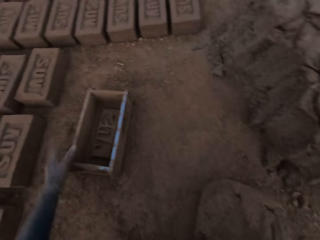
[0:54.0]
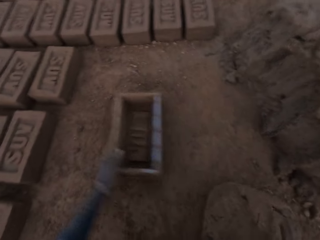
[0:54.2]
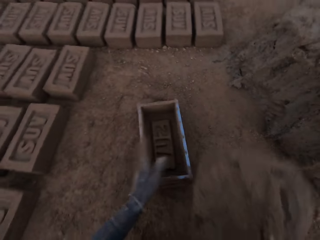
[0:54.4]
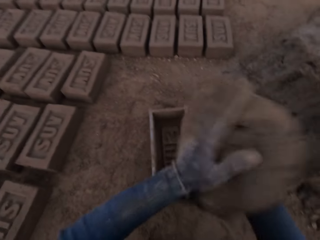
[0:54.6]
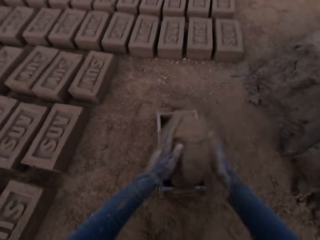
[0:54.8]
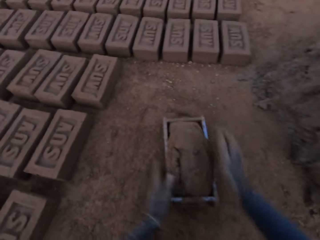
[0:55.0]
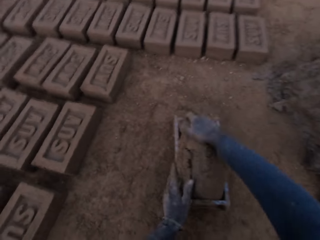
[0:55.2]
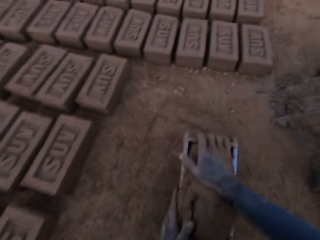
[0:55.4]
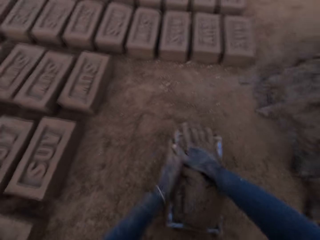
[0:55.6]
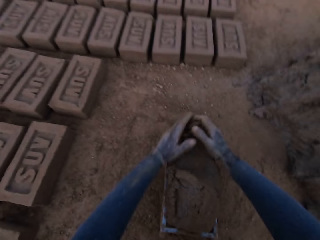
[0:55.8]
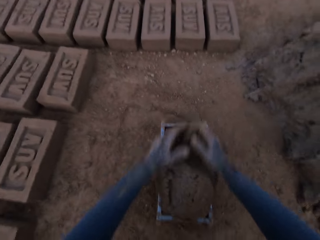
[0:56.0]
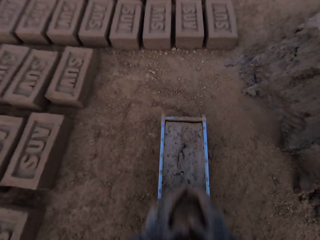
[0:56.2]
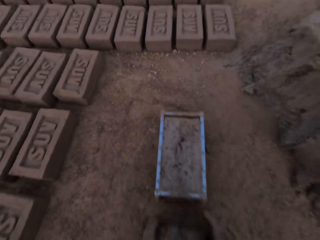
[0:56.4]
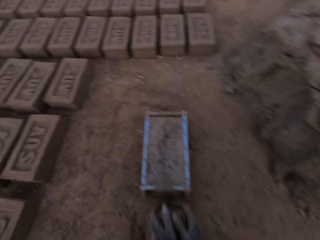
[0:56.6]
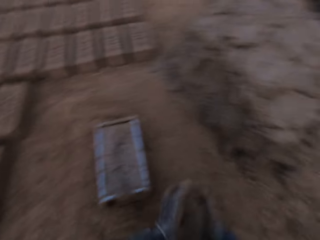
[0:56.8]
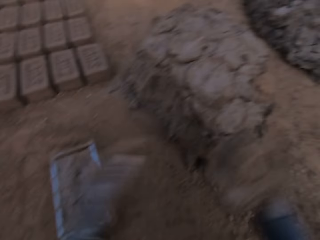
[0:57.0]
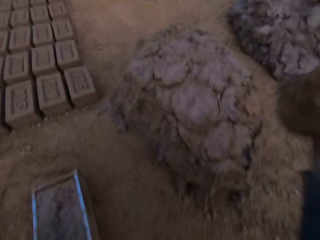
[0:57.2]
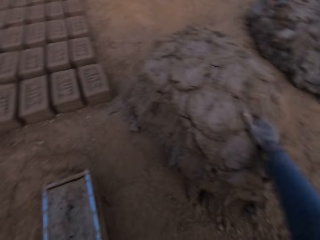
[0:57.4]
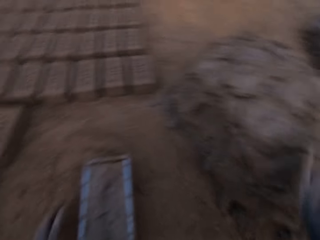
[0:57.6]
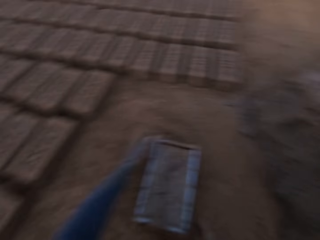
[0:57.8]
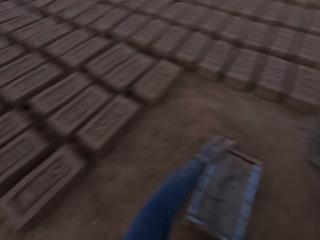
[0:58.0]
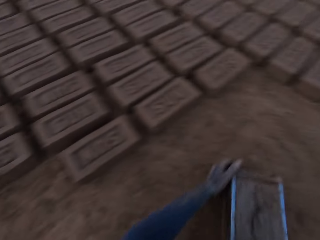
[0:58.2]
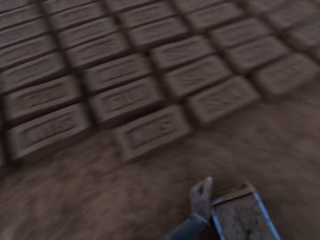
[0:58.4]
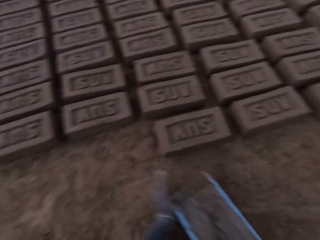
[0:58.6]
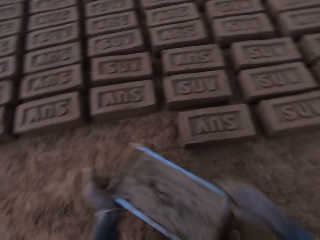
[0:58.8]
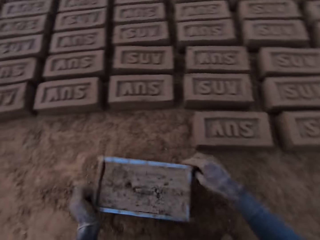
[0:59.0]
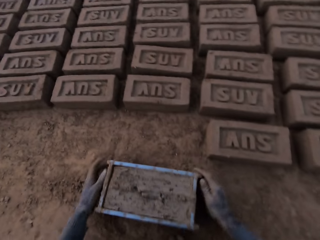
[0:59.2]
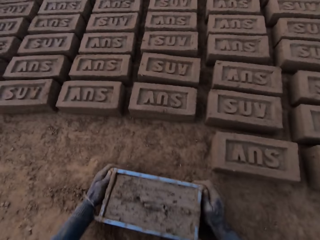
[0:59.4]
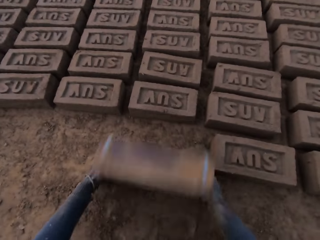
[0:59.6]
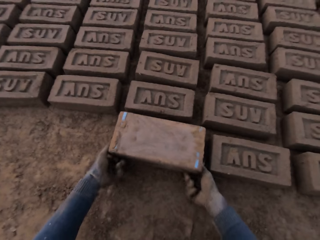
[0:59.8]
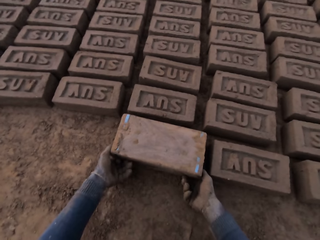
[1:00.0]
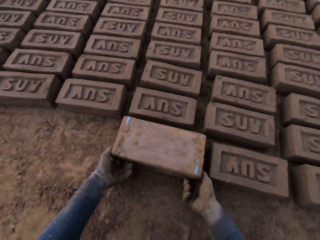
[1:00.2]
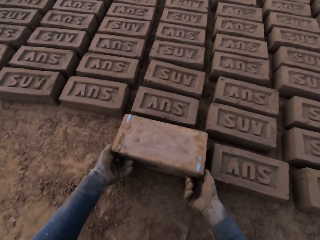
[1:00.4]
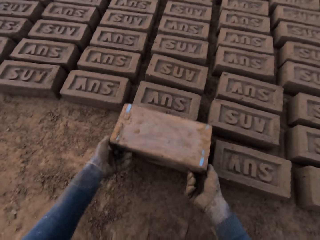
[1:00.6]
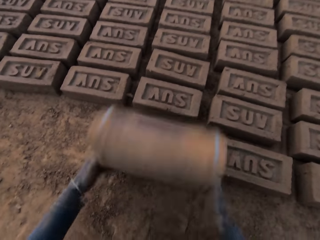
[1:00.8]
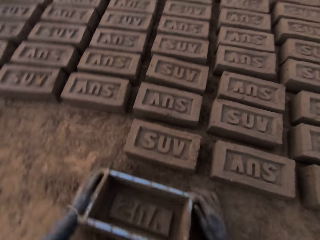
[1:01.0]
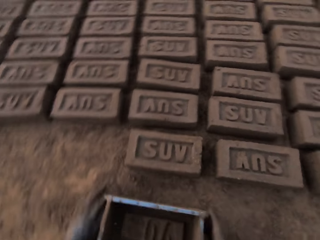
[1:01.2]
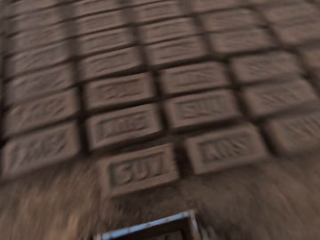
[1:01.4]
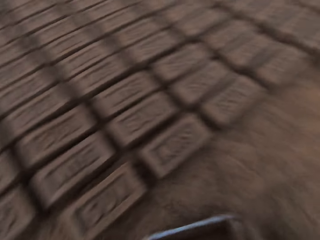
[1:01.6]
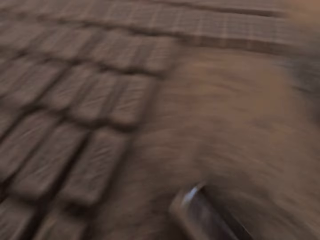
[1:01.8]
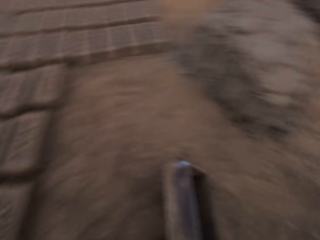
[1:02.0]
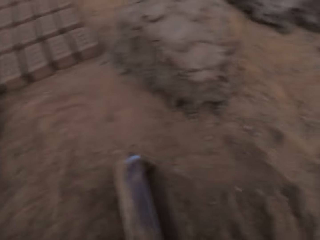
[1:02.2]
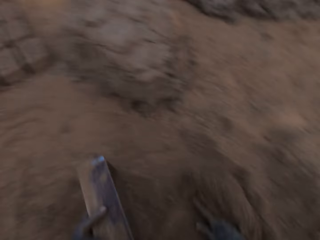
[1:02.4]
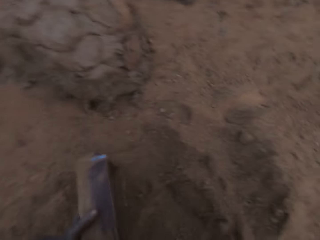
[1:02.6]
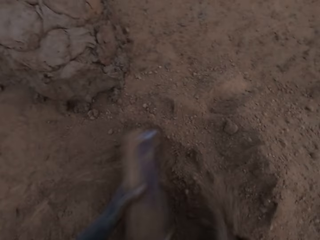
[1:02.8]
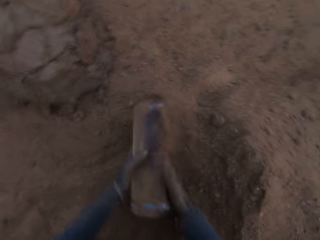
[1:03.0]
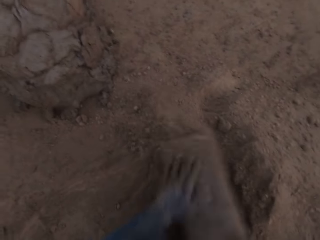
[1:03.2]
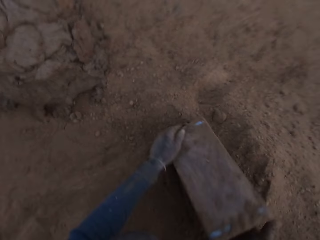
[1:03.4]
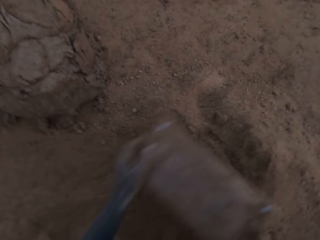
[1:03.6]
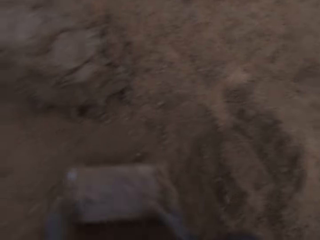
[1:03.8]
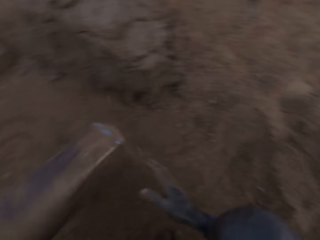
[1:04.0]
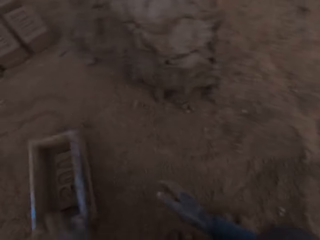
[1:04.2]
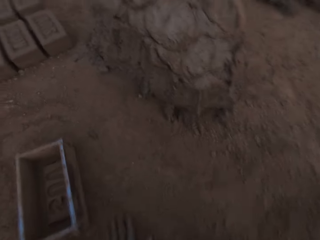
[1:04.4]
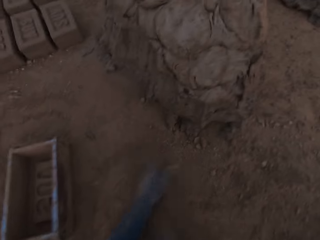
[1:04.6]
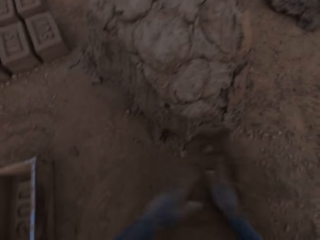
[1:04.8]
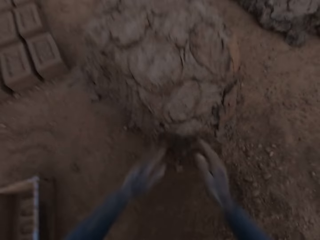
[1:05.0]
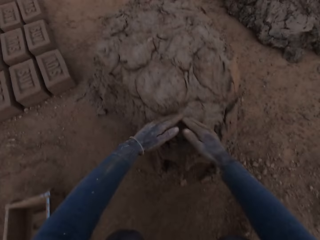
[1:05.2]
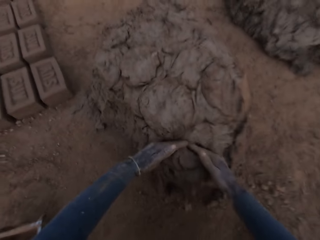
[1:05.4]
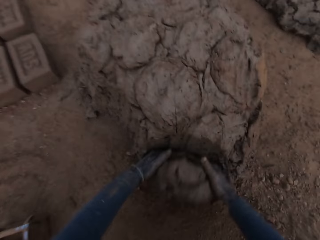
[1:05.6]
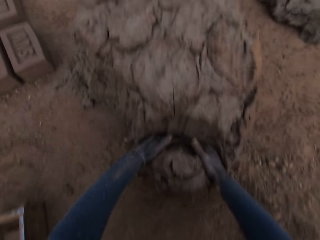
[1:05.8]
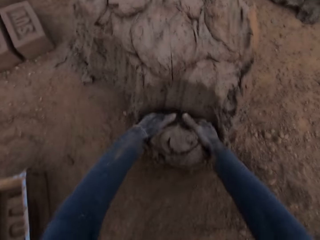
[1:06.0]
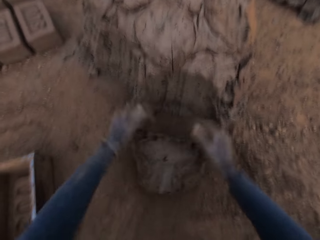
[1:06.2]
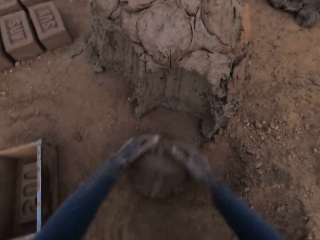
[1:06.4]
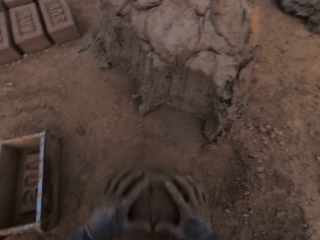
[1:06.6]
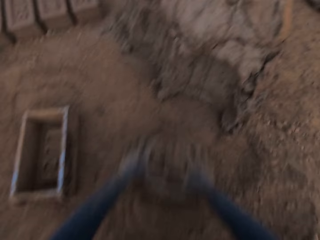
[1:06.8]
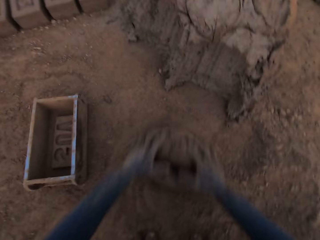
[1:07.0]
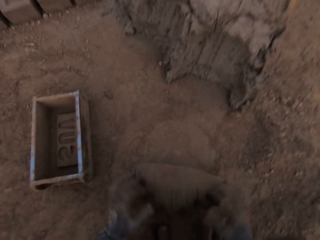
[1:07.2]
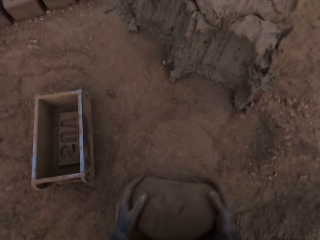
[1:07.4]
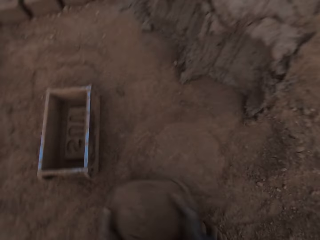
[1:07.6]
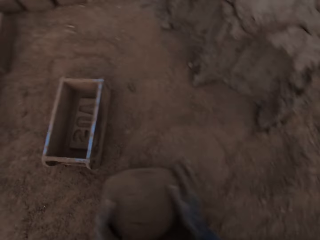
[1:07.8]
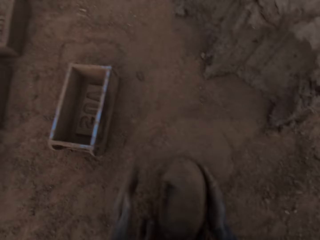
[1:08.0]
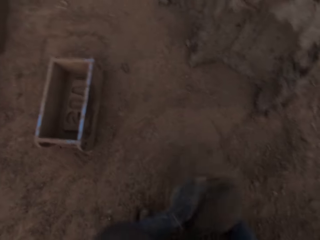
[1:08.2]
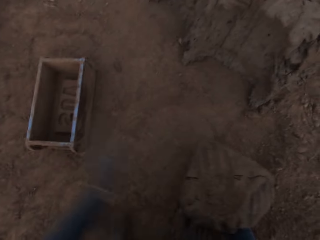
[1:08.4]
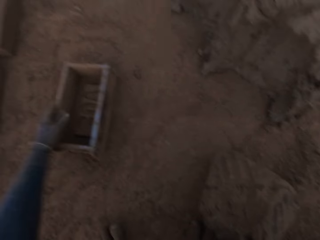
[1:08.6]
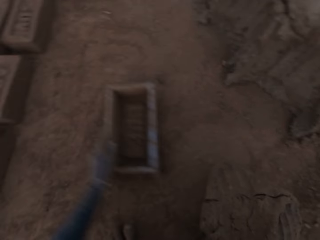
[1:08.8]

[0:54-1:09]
The camera wearer adjusts the brick mold with his left hand. He loads the brick mold with the mortar. He scrapes mortar on the brick mold with his hands. He drops the mortar in his right hand on the heap of mortar. He moves the brick mold closer to the aligned bricks on the ground. He holds the brick mold. He puts the brick mold on the ground. He flips the brick mold upside down. He removes the brick mold from the brick. He lowers the brick mold on the ground. He moves with the brick mold in his hand towards the heap of mortar. He slides sand into the brick mold with his right hand. He pours the sand out of the brick mold. He flips the brick mold open on the ground. He slides his hands on the ground. He cuts out a piece of mortar from the heap of mortar with his hands. He molds the mortar with his hands on the ground.

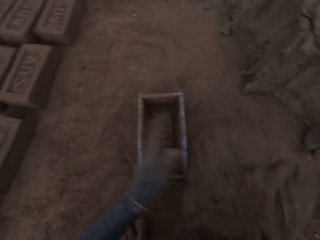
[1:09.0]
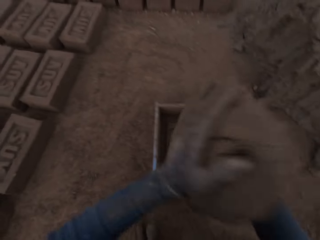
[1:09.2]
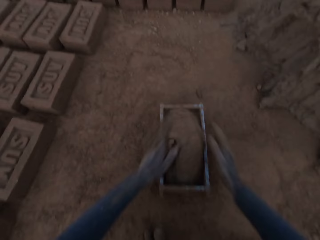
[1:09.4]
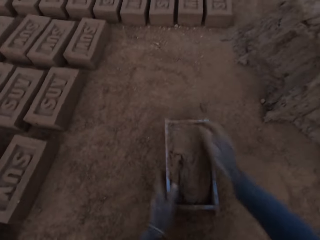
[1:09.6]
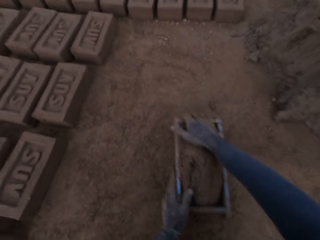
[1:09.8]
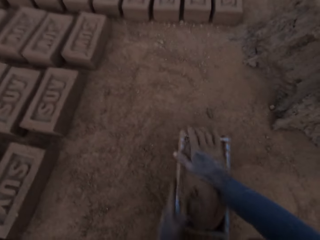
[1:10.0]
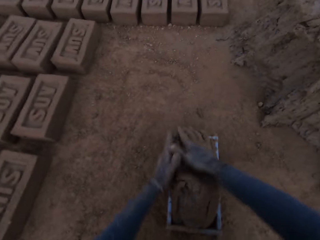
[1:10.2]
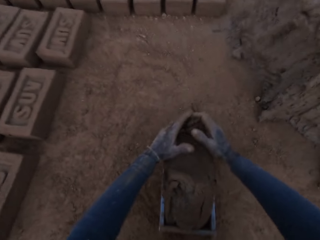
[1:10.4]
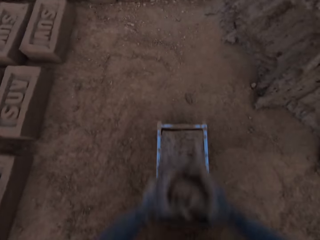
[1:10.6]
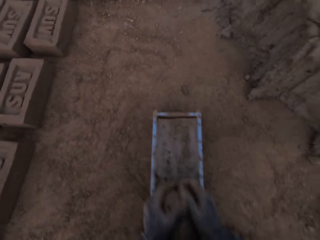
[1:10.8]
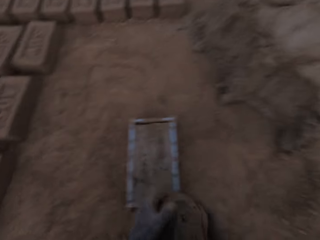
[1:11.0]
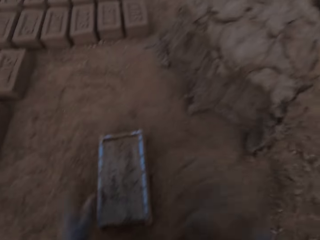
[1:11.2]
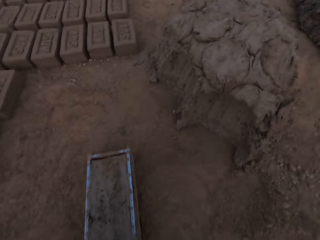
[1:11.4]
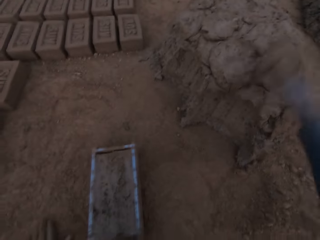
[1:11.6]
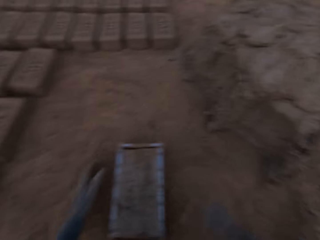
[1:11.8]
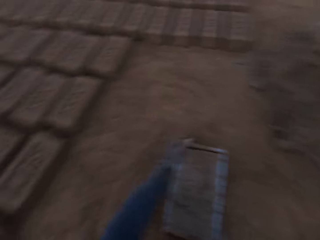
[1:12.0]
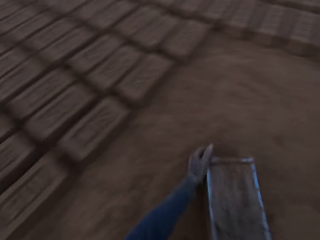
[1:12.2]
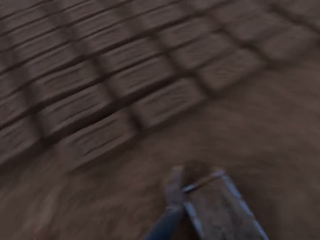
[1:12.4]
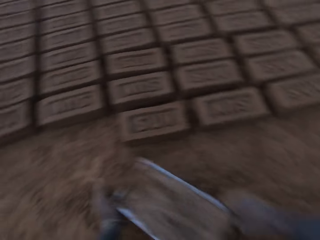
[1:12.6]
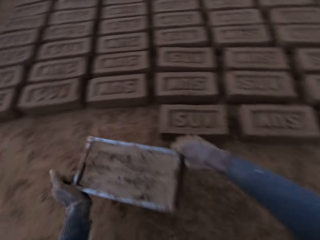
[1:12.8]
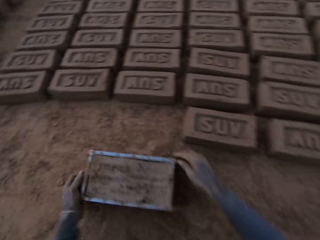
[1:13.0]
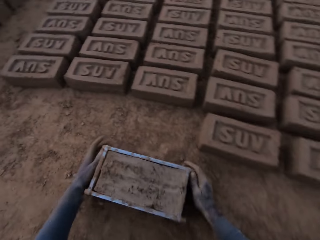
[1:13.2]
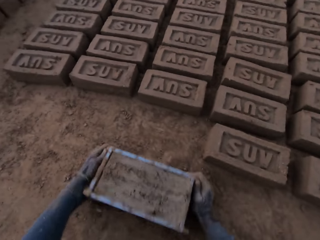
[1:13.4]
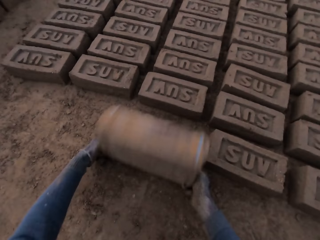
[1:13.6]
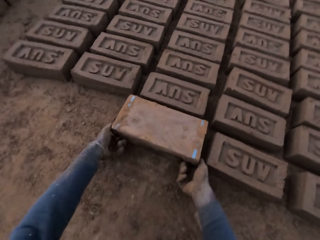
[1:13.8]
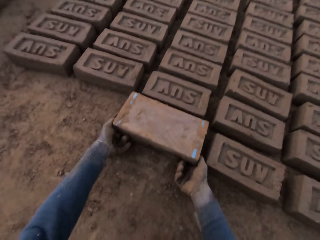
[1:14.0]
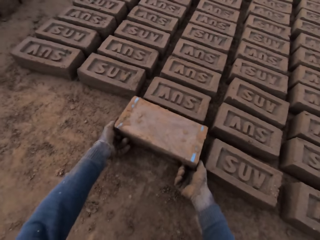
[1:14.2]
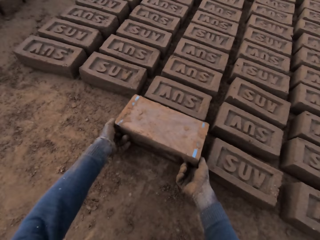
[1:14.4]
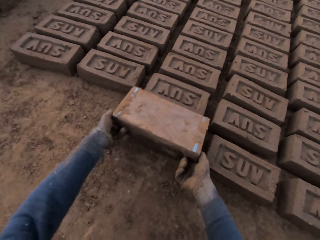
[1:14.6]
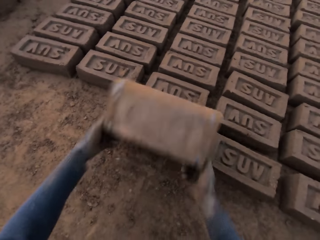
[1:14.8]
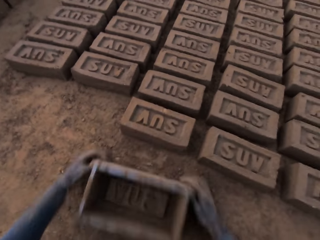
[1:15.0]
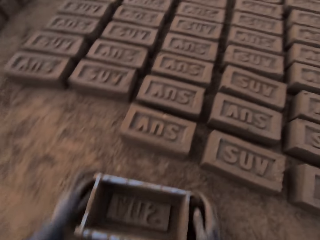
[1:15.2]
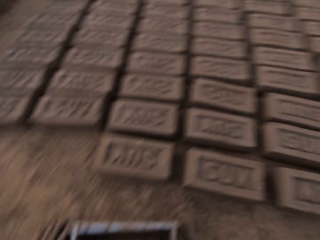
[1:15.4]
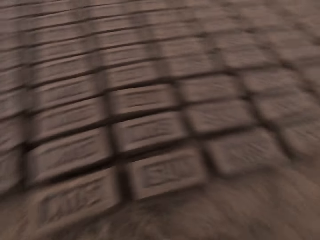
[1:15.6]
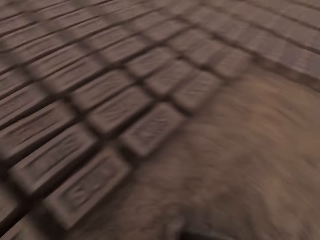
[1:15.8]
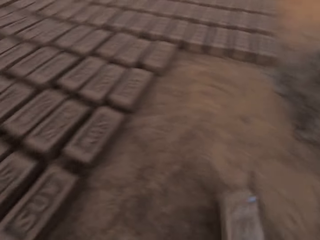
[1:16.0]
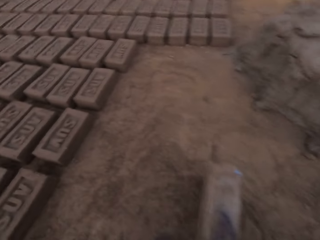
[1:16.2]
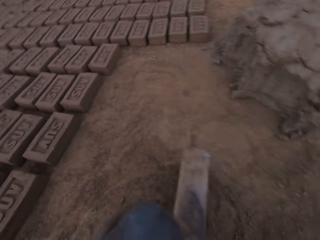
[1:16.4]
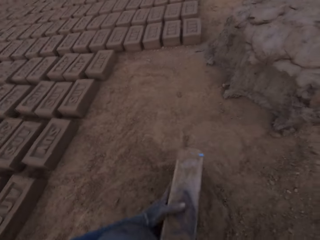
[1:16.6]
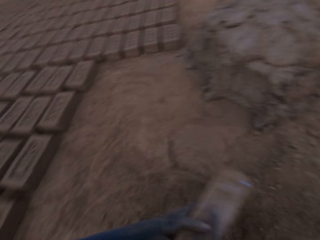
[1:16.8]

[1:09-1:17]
The camera wearer adjusts the brick mold with his left hand. He loads the brick mold with the mortar. He scrapes mortar on the brick mold with his hands. He drops the mortar in his right hand on the heap of mortar. He moves the brick mold closer to the aligned bricks on the ground. He puts the brick mold on the ground. He flips the brick mold upside down. He removes the brick mold from the brick. He lowers the brick mold on the ground. He moves with the brick mold in his hand towards the heap of mortar.
